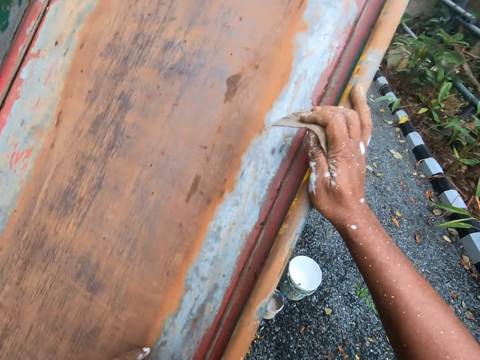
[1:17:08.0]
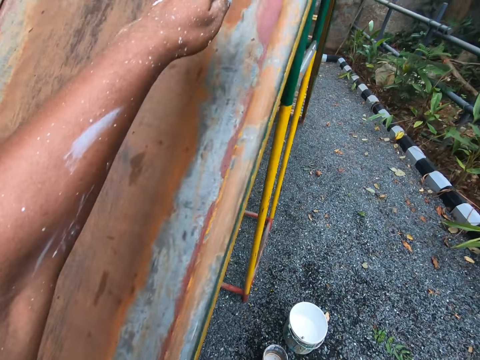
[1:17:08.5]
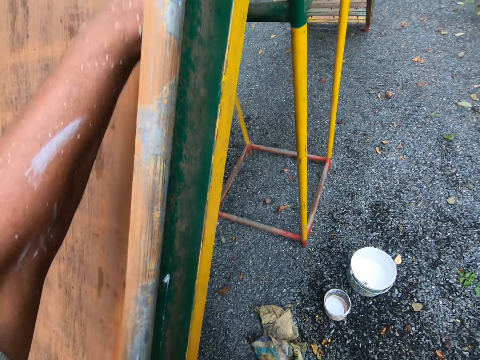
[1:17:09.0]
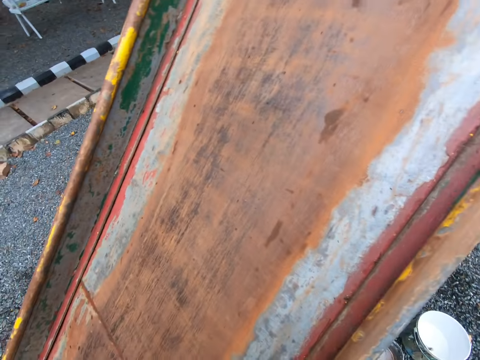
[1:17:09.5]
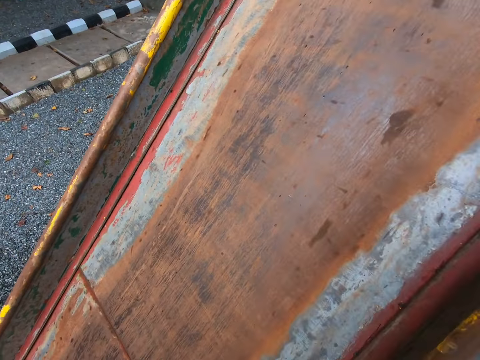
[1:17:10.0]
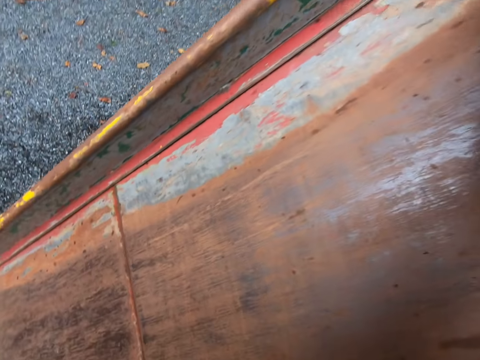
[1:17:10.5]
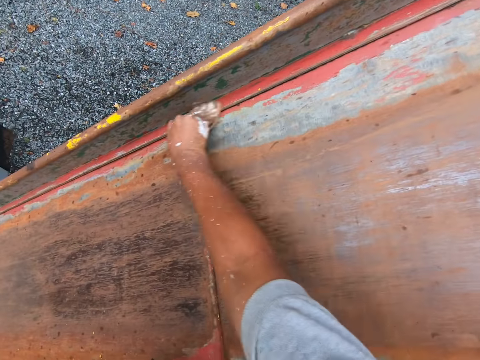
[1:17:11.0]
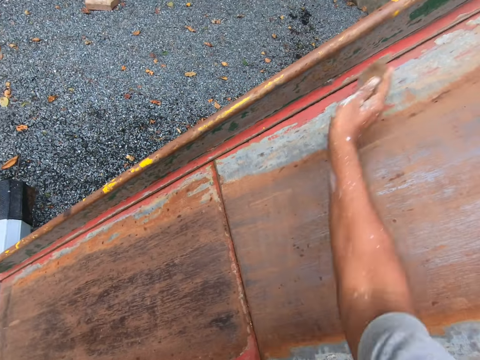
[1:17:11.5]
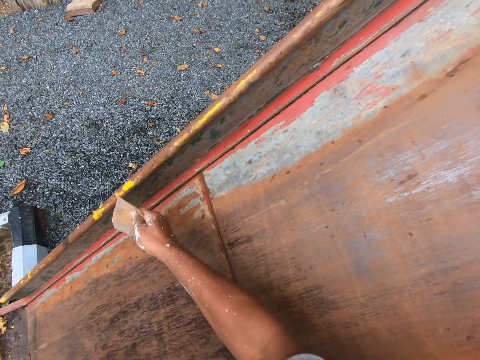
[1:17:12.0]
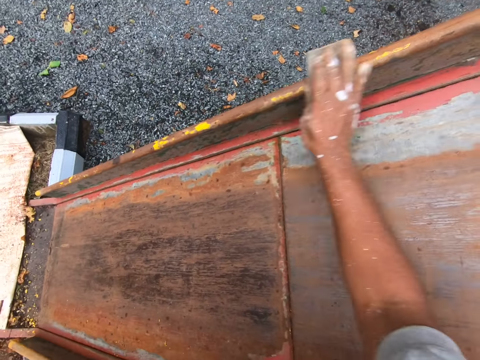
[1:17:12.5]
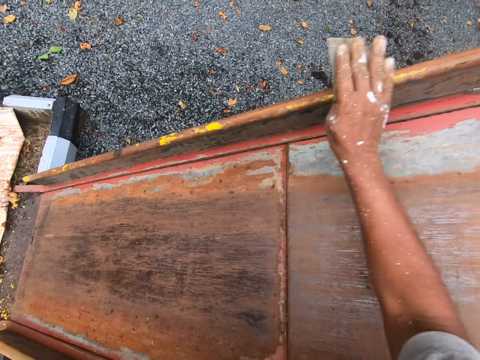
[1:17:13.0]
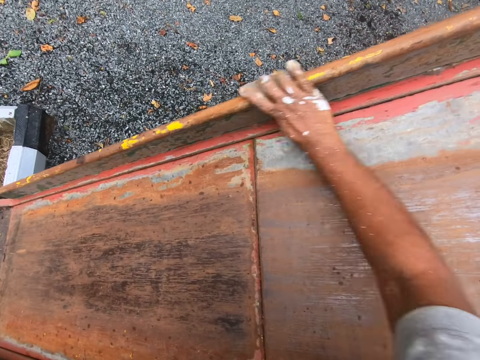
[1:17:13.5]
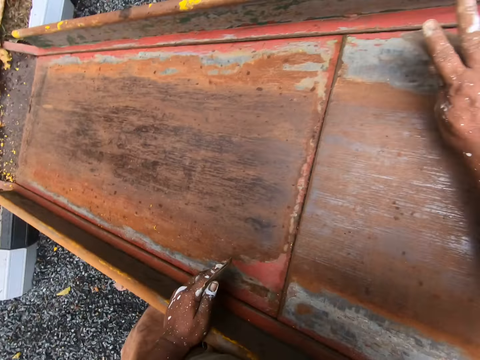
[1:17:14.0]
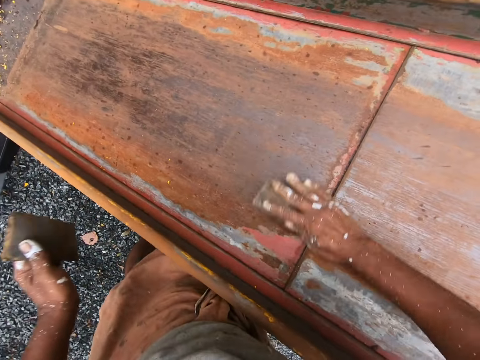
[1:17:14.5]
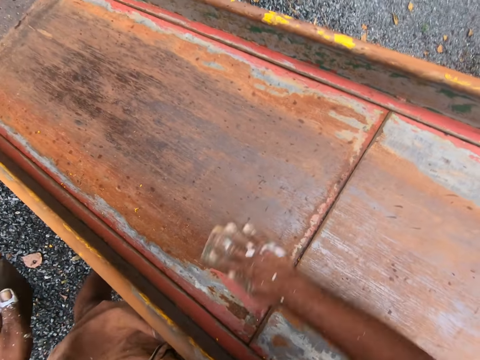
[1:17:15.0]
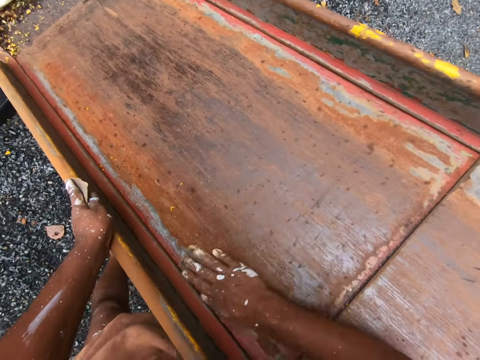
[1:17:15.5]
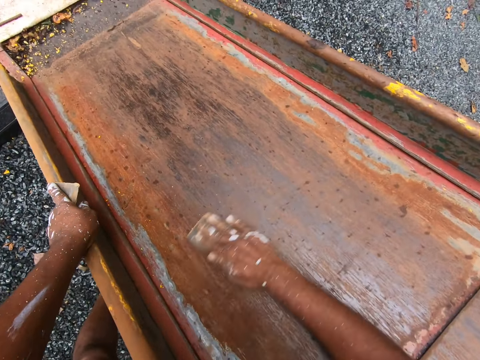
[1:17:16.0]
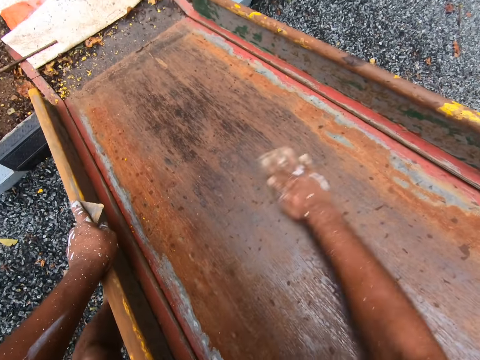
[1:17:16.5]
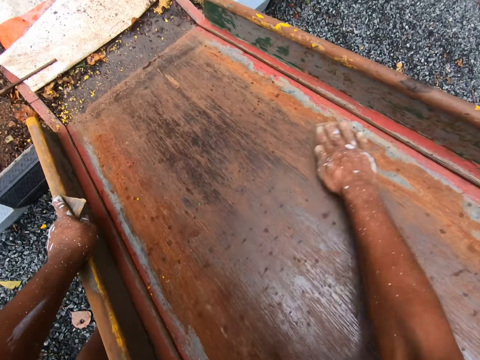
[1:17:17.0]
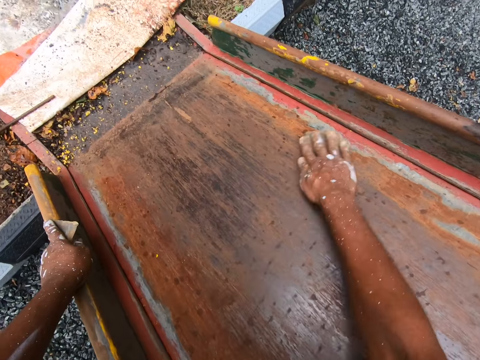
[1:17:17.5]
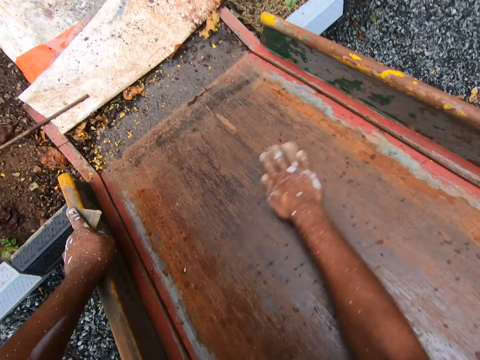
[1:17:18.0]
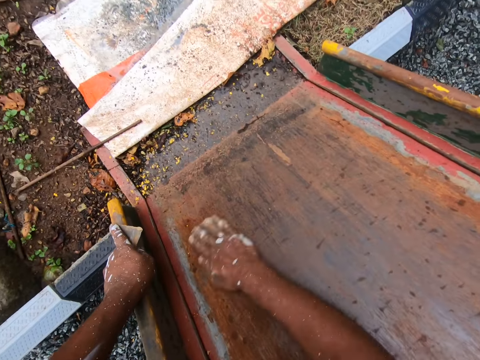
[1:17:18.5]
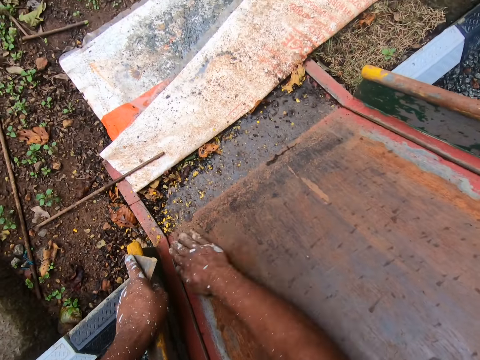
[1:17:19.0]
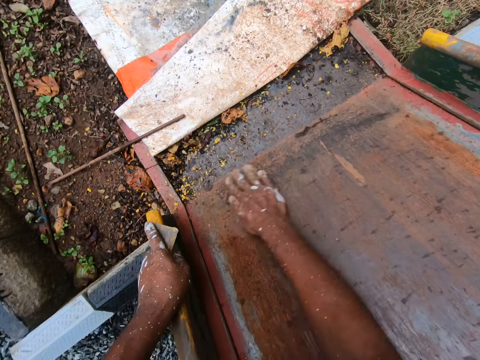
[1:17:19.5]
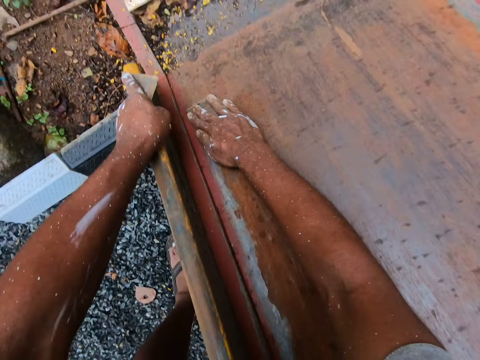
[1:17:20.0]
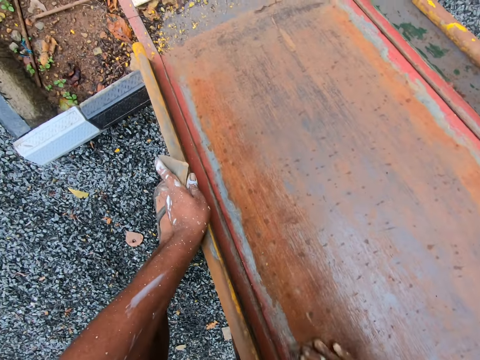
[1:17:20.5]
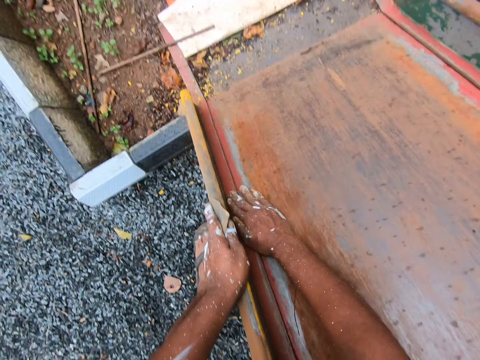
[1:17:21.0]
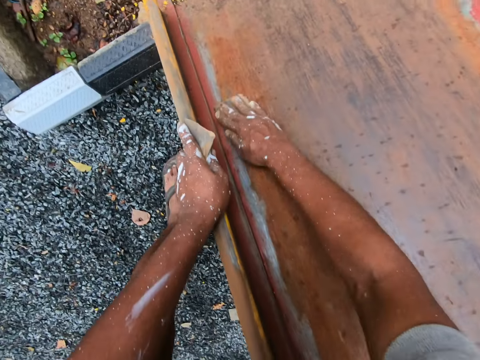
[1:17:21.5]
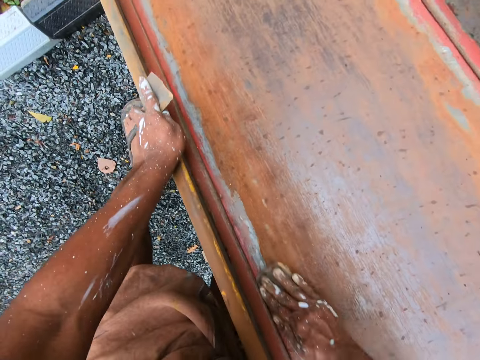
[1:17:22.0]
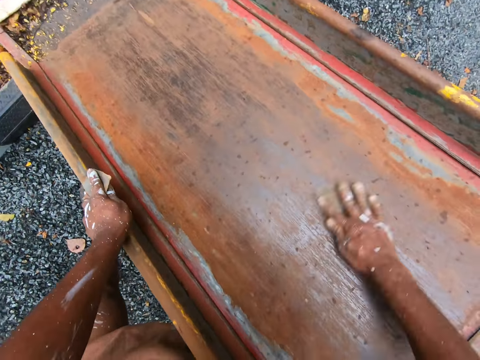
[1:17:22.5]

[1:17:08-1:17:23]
The camera wearer sandpapers the rail of the playground slide with the sandpaper in his right hand. He sandpapers the sliding surface of the playground slide with the sandpaper in his right hand. He slides his left hand on the rail of the playground slide.

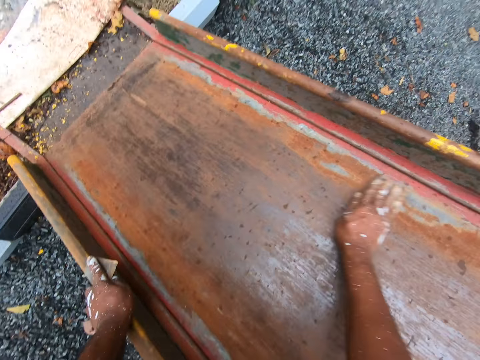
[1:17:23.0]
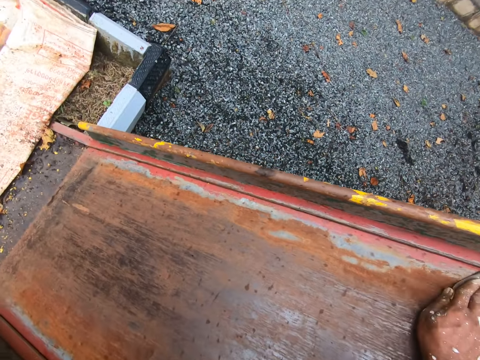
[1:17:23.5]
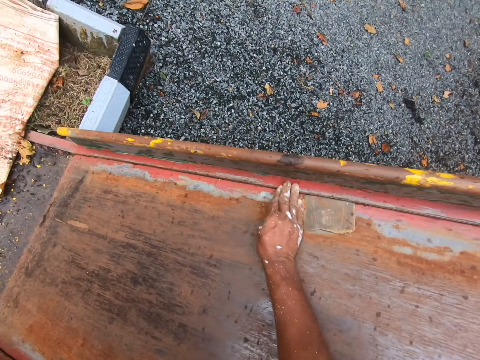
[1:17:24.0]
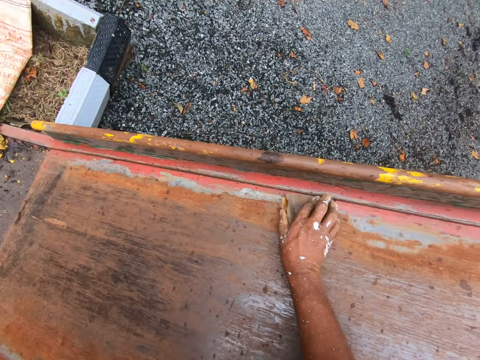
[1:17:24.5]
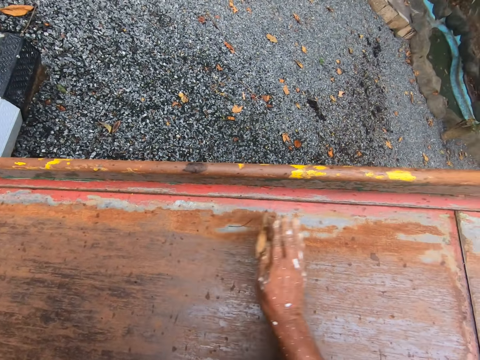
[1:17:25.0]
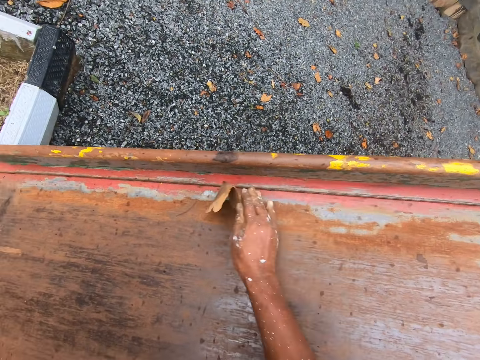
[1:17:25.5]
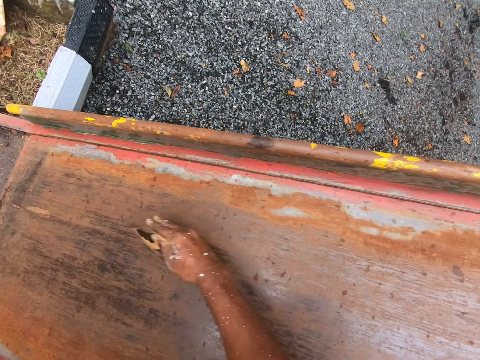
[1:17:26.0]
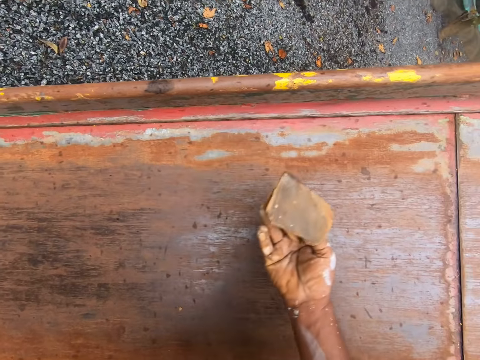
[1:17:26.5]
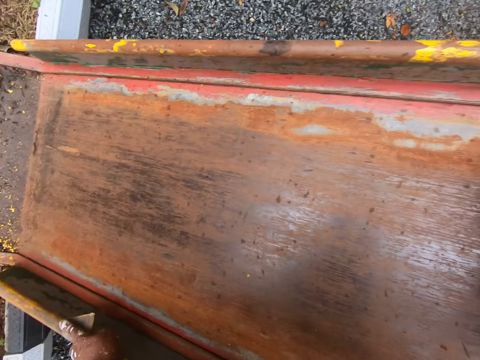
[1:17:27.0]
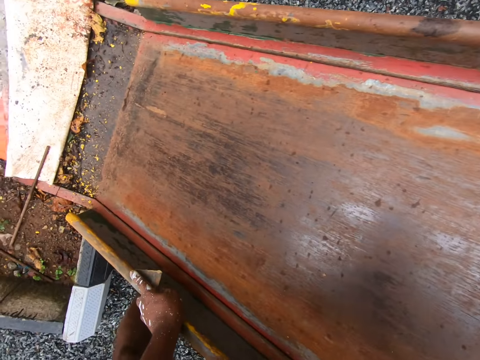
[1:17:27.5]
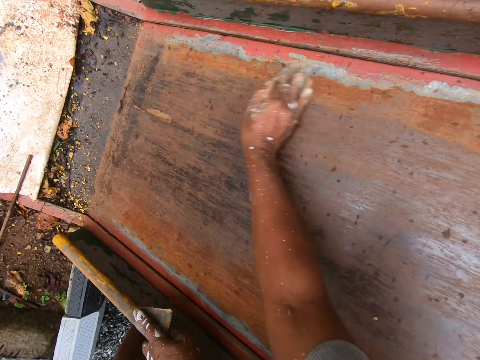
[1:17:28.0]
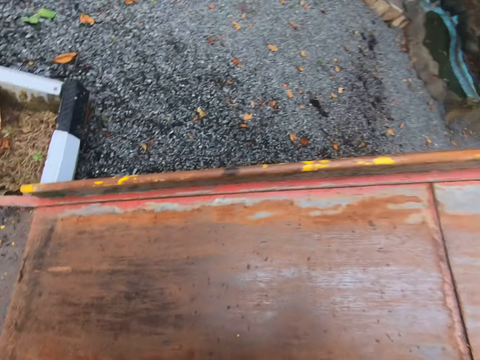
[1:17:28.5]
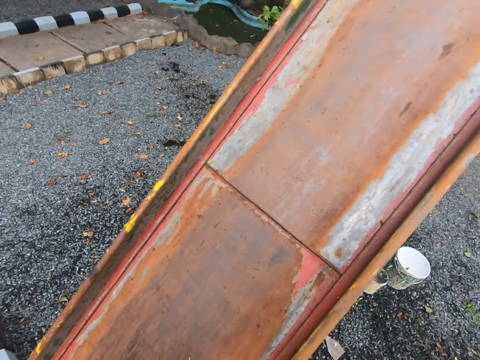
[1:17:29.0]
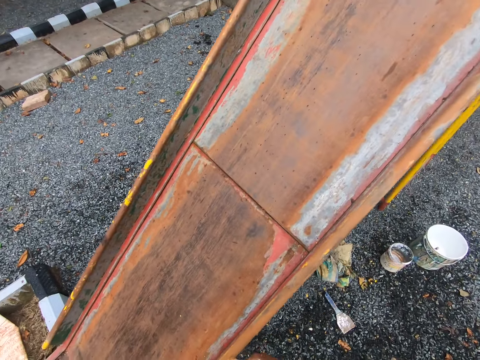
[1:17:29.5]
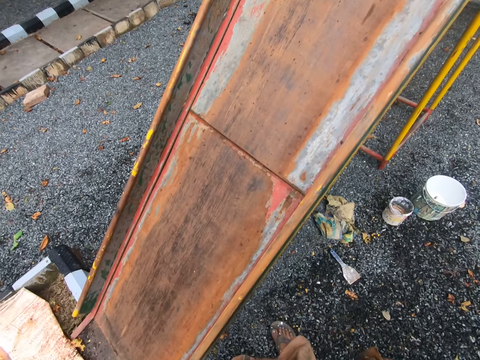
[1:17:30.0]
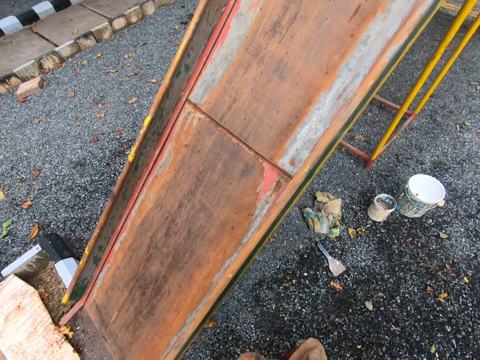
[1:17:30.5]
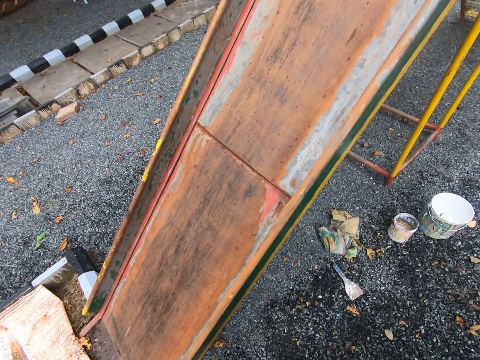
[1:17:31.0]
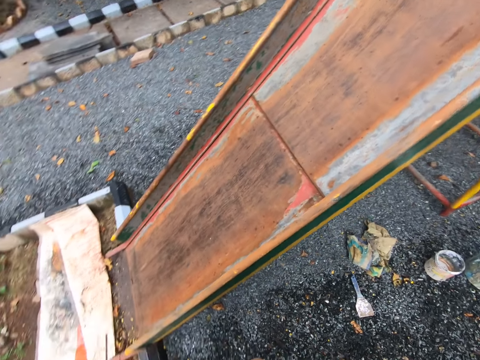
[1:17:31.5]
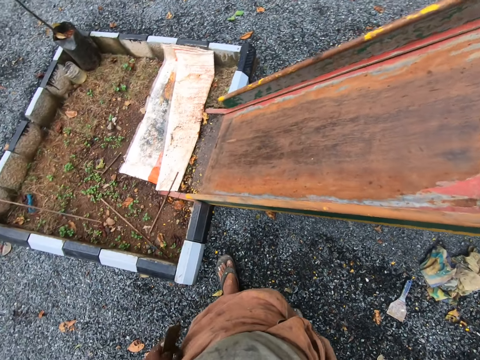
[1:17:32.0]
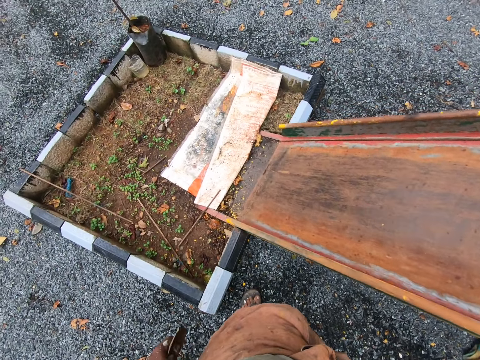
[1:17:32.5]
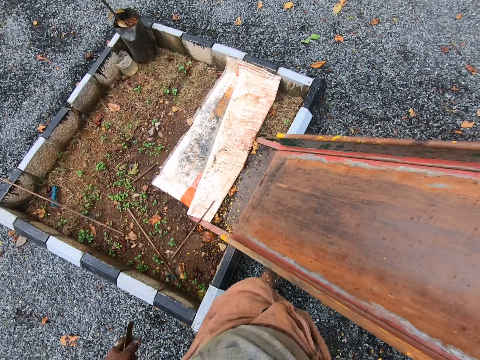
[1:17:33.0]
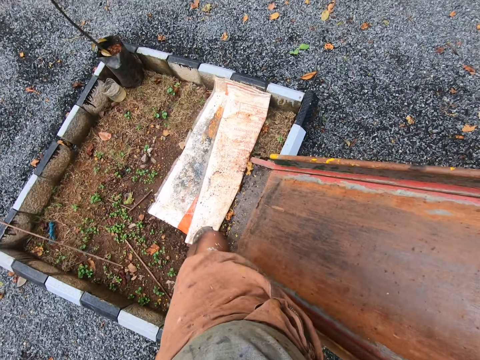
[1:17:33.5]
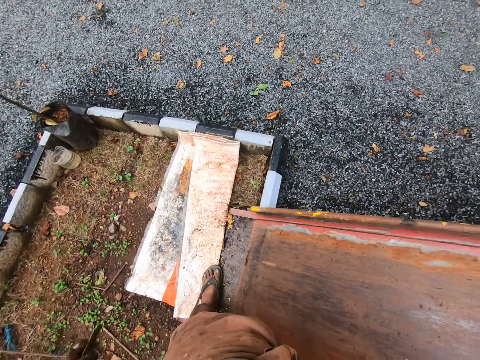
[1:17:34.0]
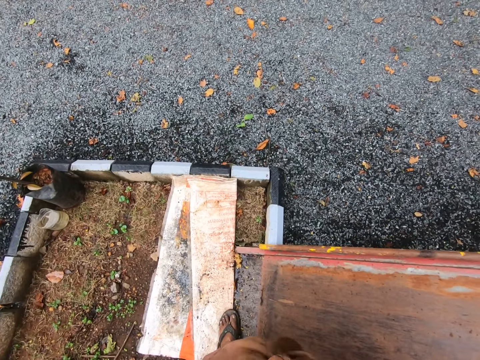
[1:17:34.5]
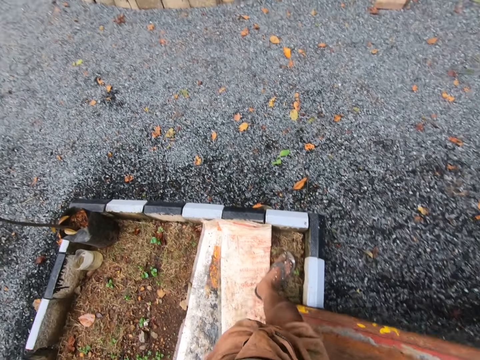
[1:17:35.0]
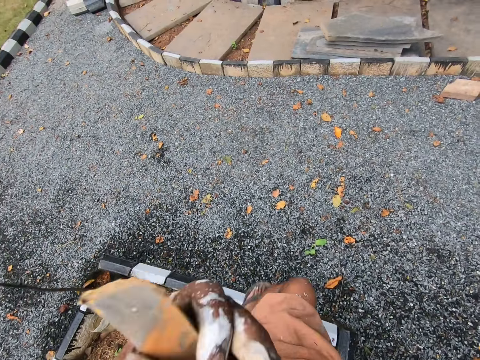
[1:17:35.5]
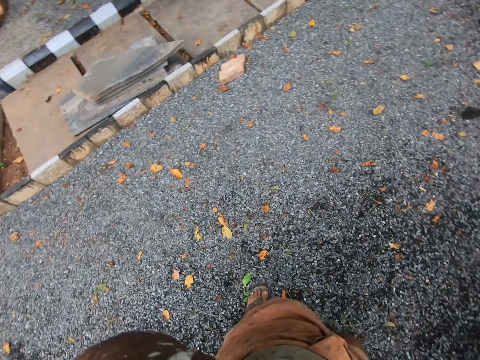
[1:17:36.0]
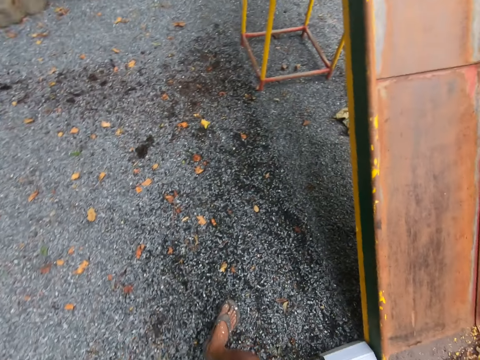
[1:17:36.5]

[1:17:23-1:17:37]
The camera wearer stares at the slide. He walks to the other side of the slide. He touches his face with his left hand. He wipes his face with his cloth.
